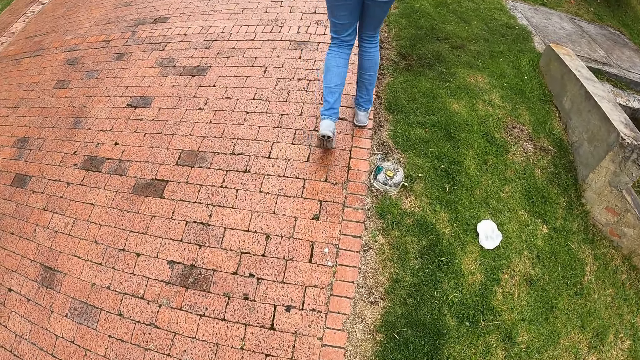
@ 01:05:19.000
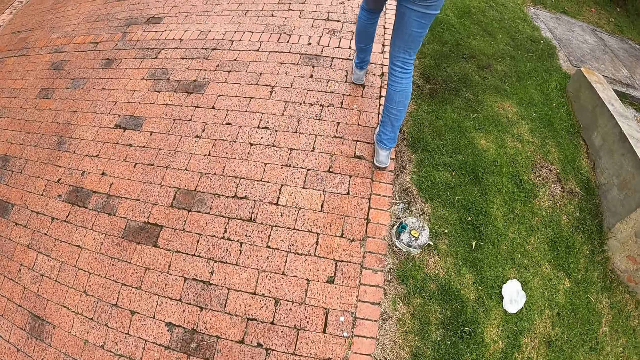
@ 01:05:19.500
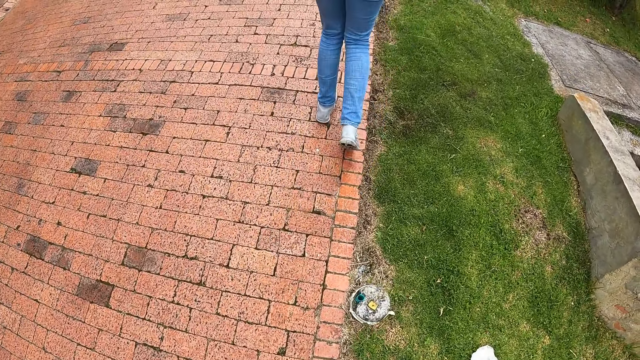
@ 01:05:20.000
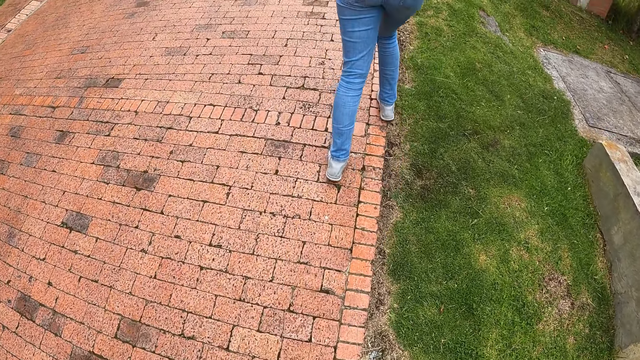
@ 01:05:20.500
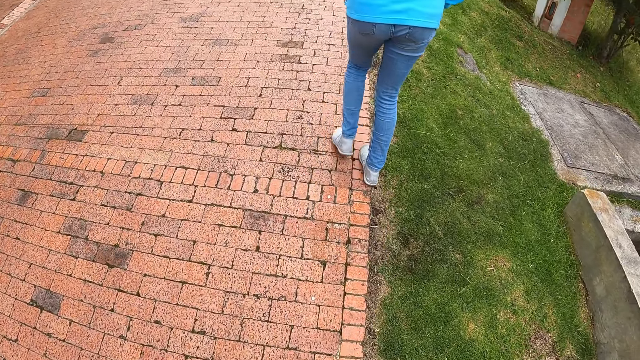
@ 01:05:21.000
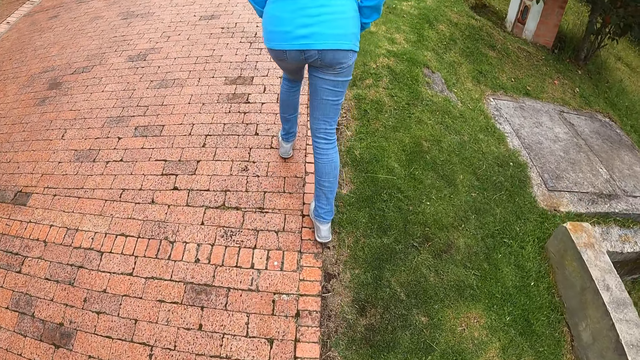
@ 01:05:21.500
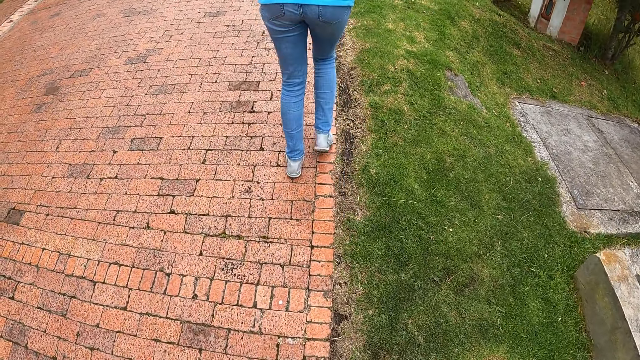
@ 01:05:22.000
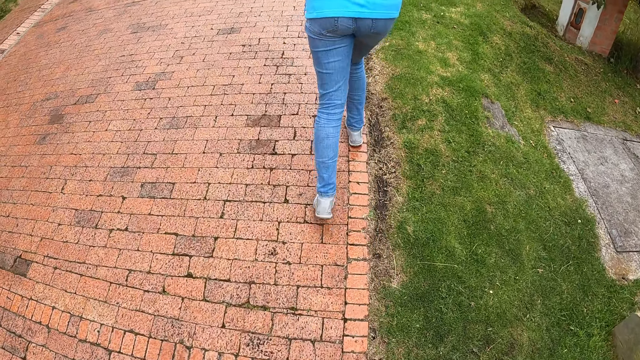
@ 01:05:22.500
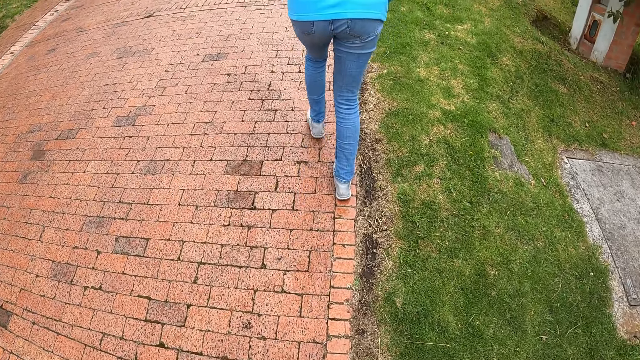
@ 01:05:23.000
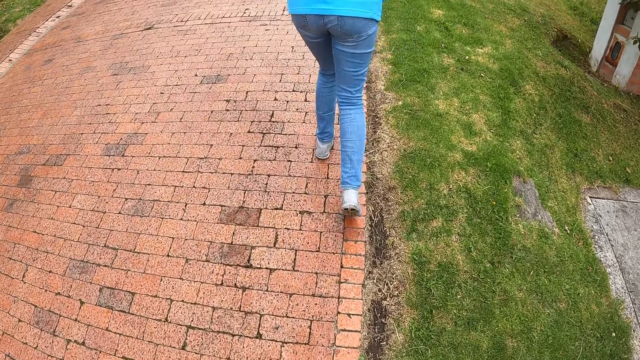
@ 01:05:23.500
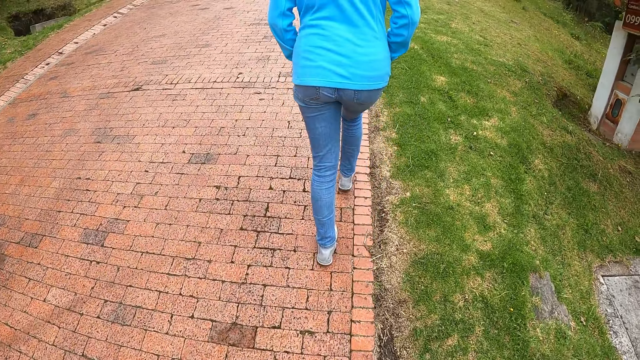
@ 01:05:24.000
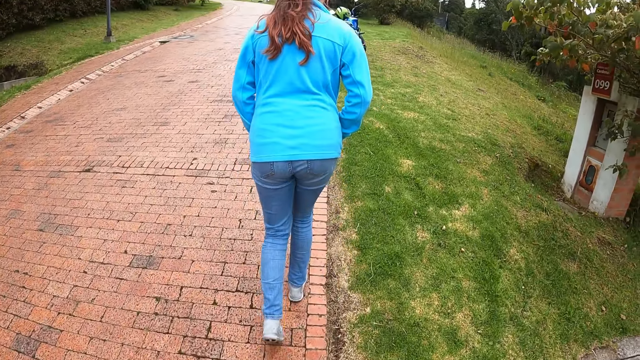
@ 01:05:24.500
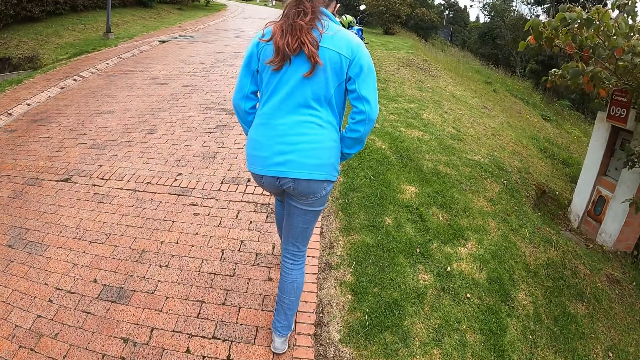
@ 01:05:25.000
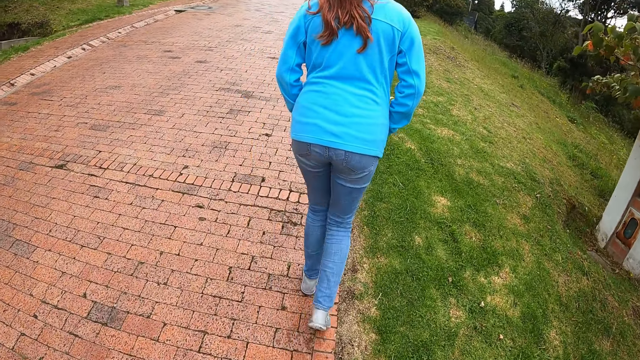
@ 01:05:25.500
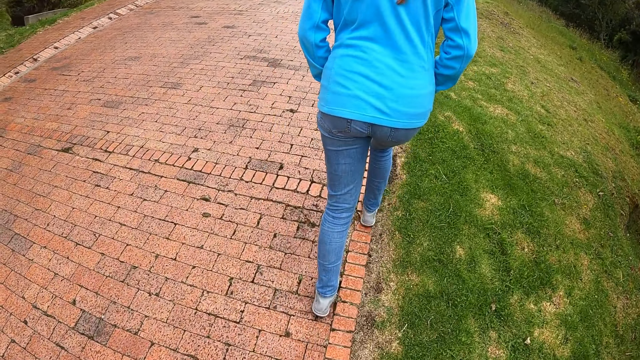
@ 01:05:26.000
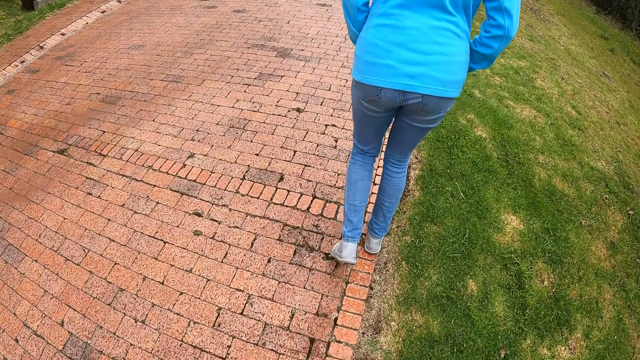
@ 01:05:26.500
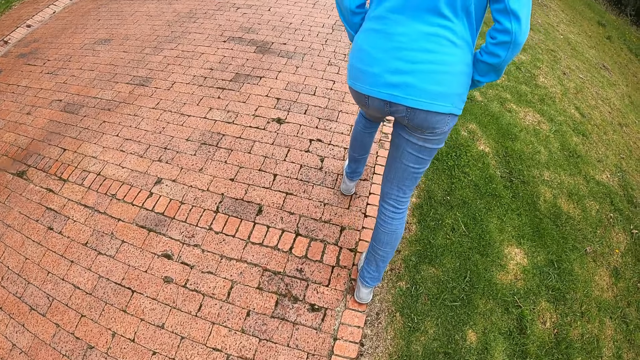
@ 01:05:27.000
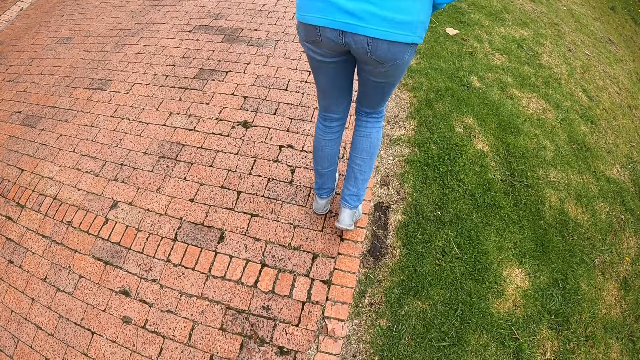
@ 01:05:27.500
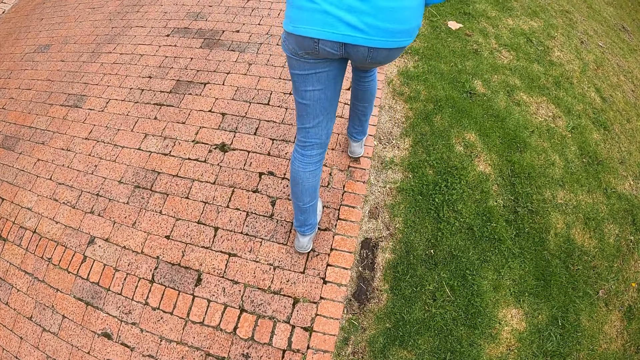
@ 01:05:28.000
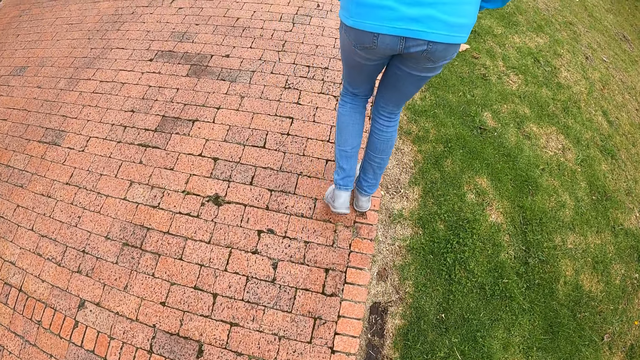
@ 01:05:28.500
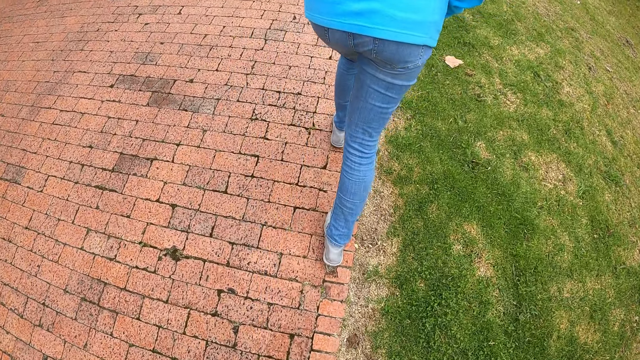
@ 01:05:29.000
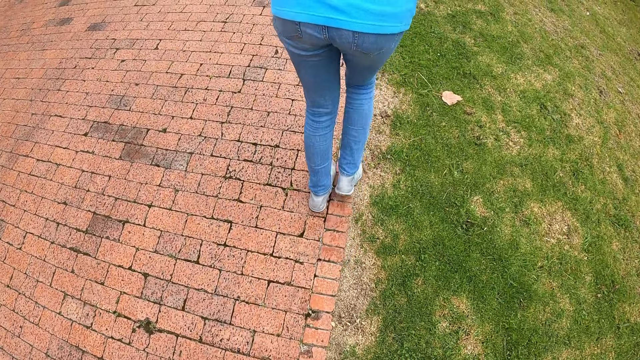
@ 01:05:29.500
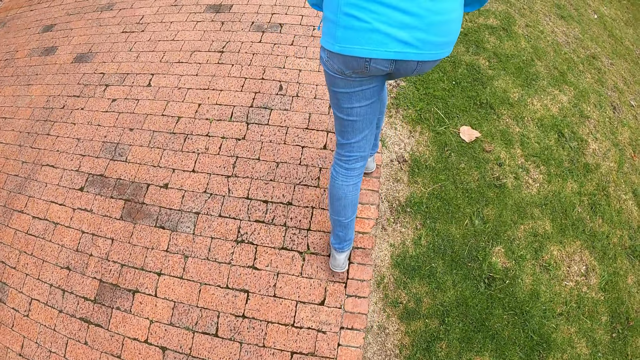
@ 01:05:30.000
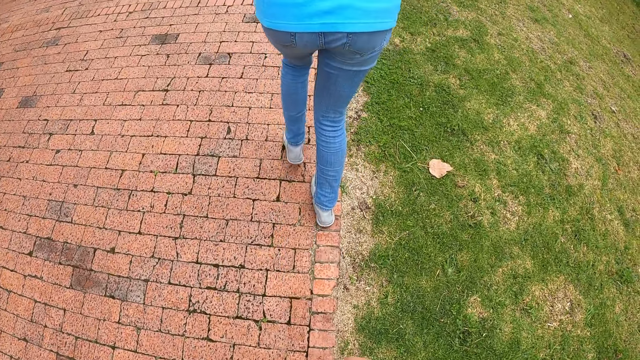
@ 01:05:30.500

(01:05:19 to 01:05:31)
The camera wearer walks behind a lady.

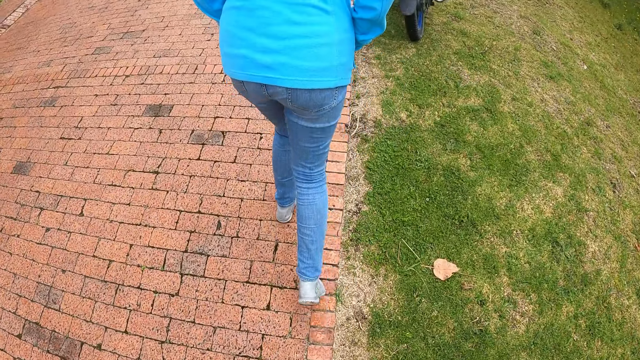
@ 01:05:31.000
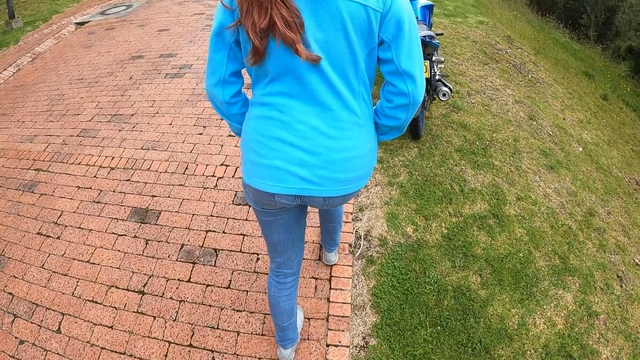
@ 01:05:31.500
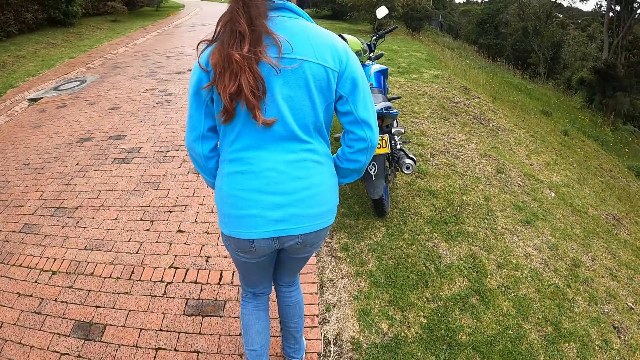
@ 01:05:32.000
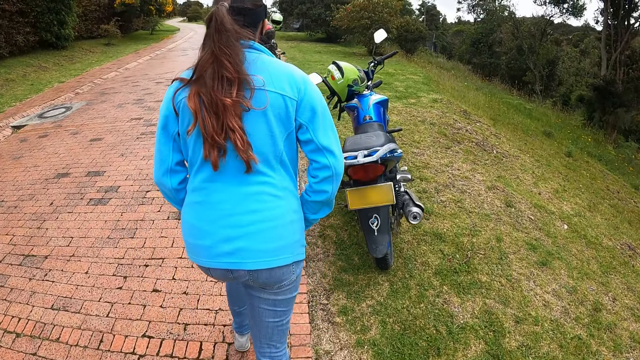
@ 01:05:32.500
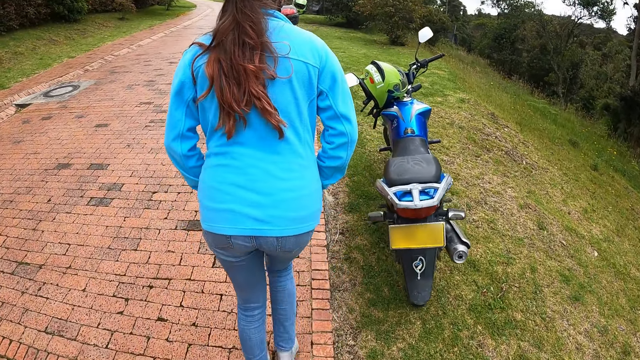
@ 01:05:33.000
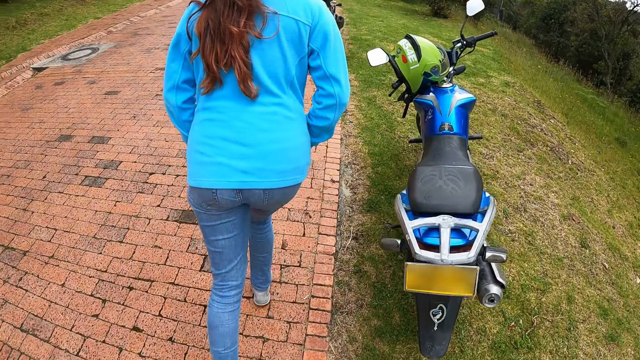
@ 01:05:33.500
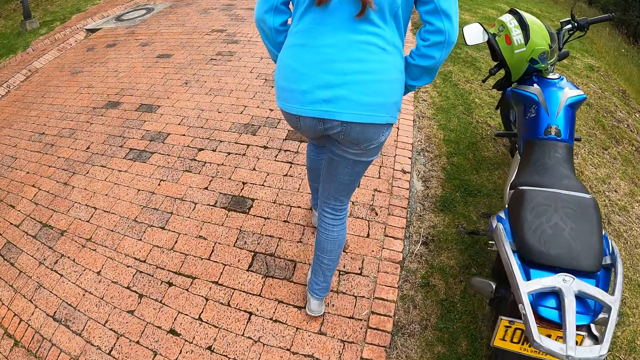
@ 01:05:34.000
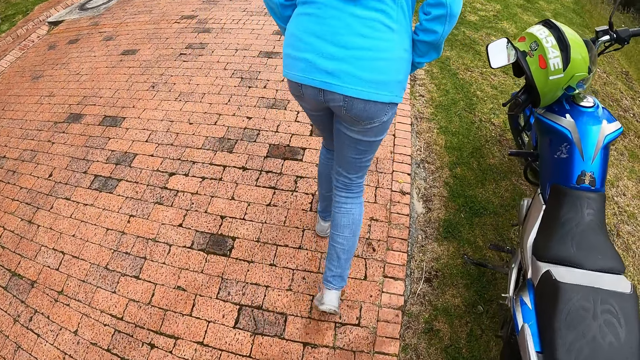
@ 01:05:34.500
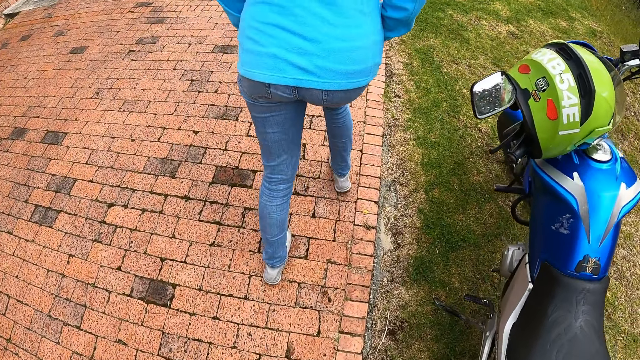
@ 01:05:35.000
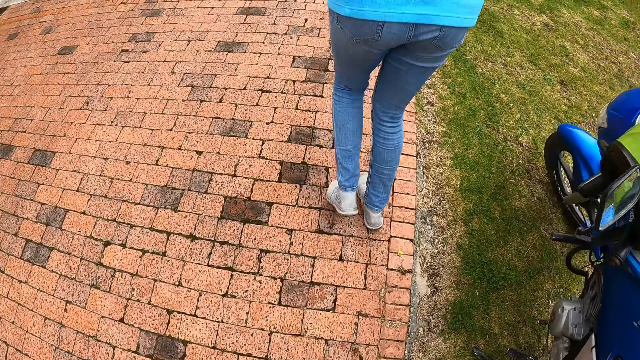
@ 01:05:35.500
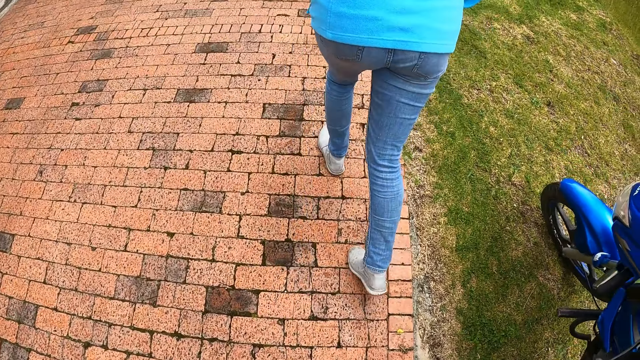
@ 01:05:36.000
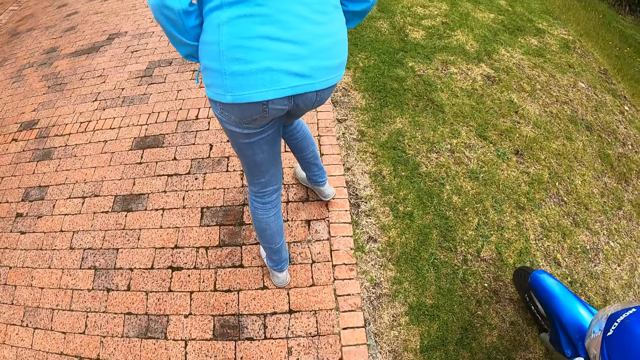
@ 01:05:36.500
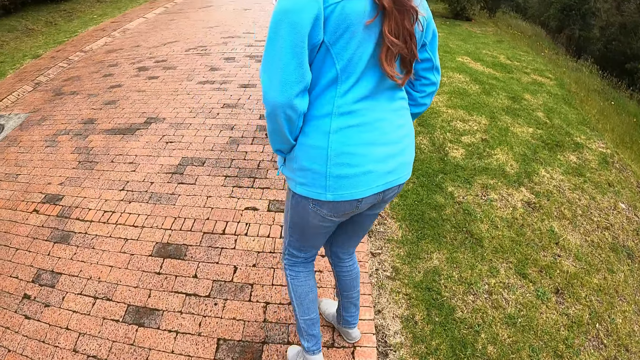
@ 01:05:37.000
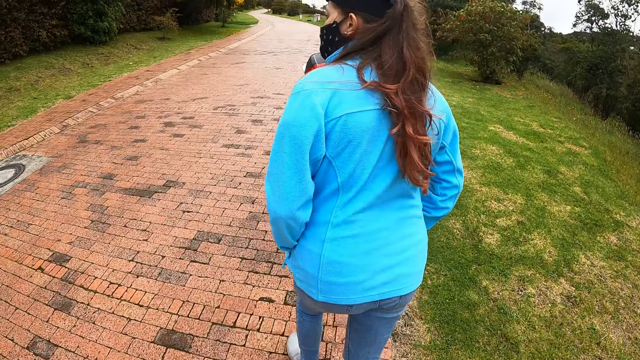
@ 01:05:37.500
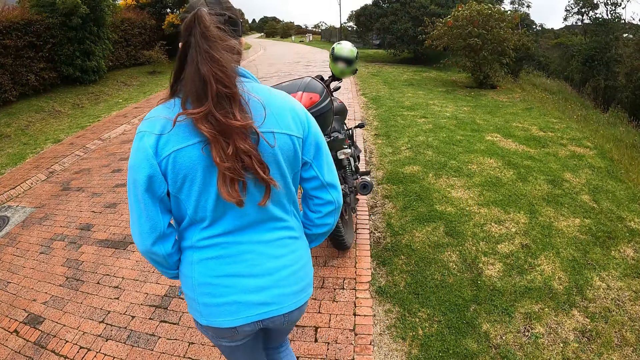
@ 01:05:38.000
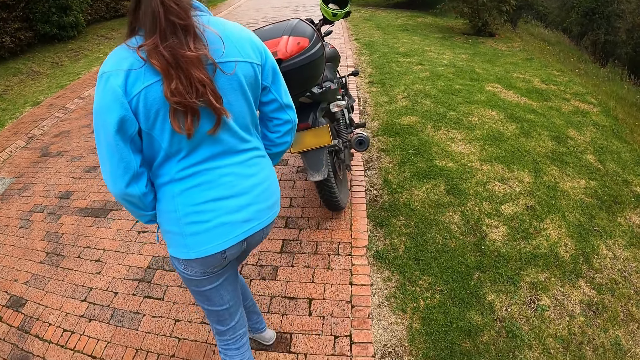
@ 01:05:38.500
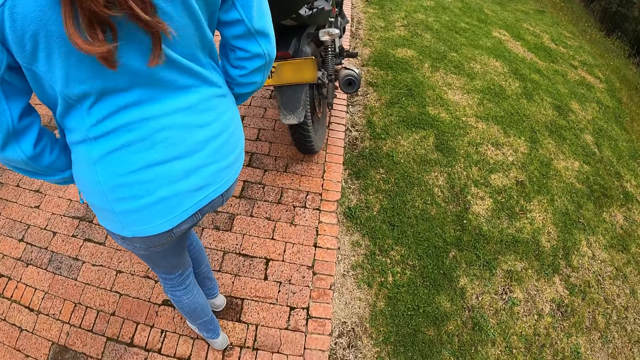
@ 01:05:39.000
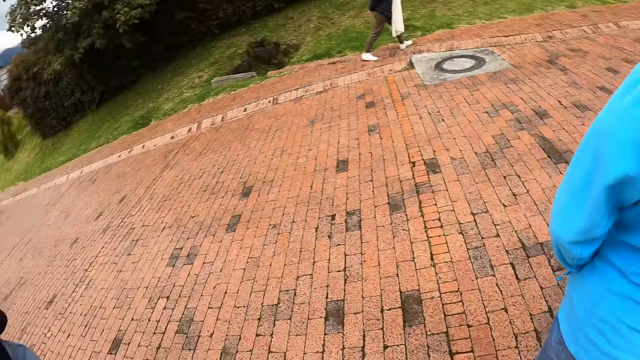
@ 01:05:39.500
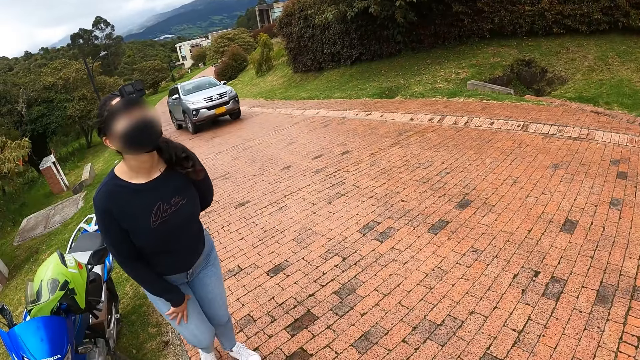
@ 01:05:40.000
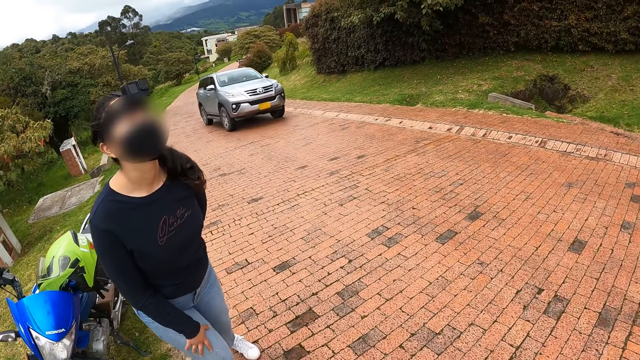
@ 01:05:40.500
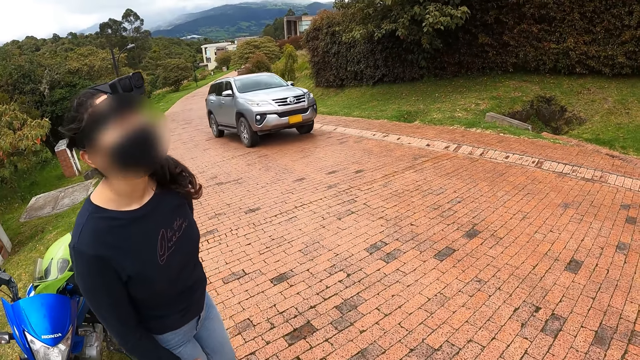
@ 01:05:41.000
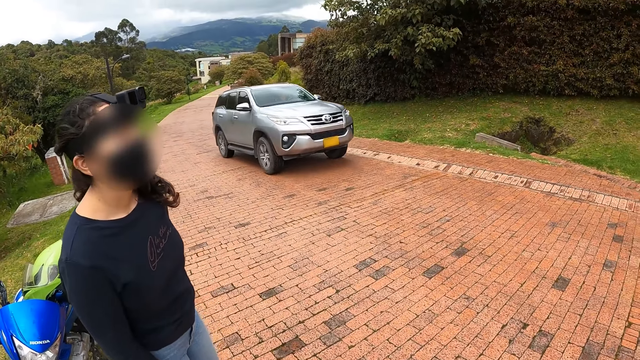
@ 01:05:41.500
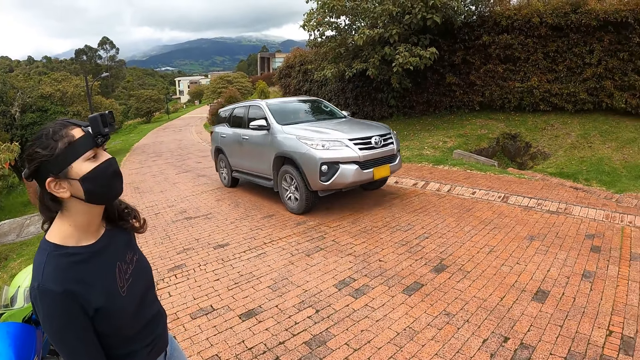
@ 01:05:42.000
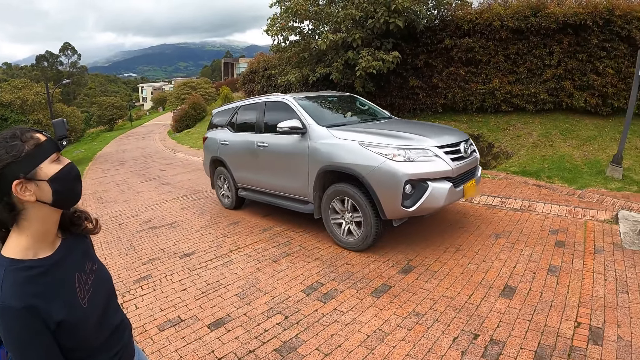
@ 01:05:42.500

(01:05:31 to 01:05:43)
A car drives past the camera wearer. A lady stands beside the camera wearer.
